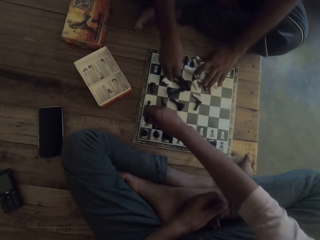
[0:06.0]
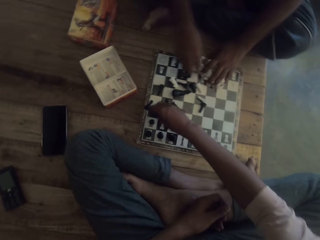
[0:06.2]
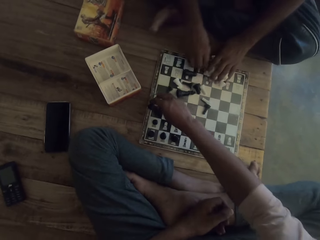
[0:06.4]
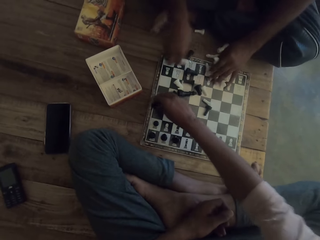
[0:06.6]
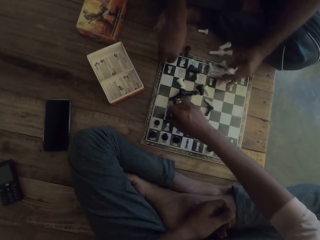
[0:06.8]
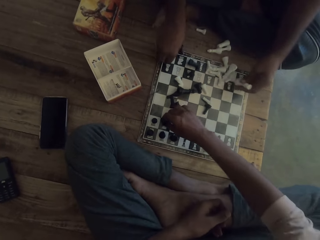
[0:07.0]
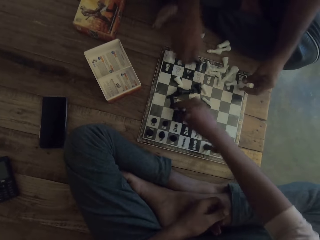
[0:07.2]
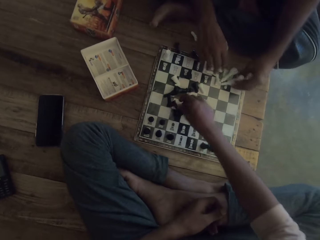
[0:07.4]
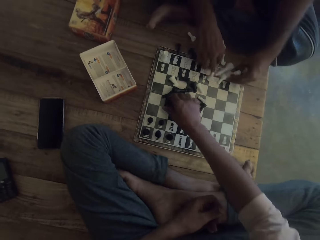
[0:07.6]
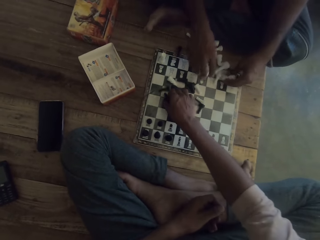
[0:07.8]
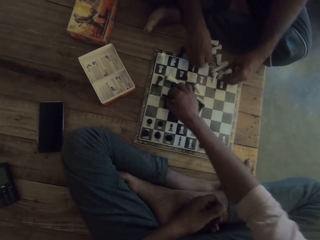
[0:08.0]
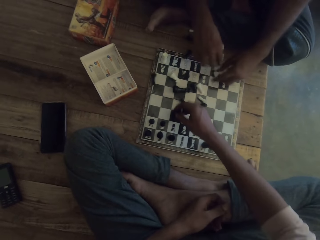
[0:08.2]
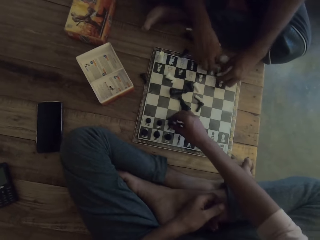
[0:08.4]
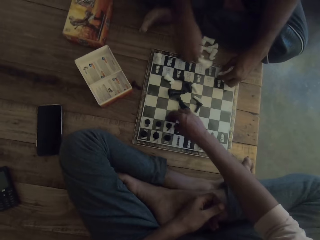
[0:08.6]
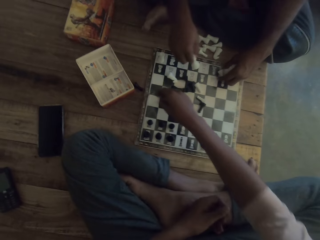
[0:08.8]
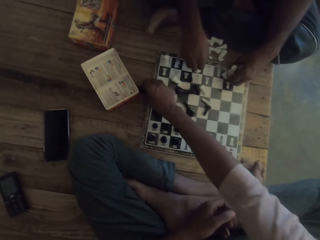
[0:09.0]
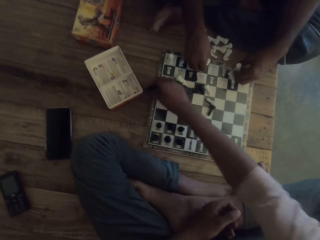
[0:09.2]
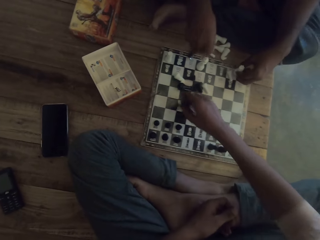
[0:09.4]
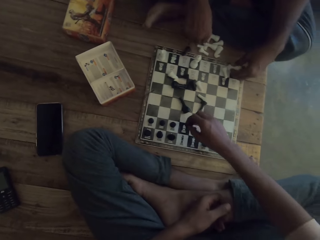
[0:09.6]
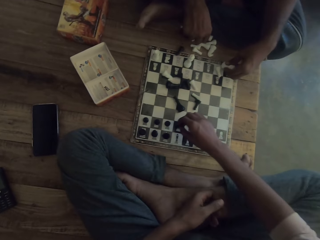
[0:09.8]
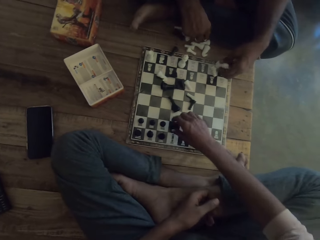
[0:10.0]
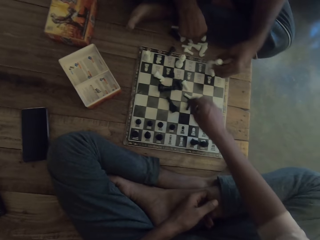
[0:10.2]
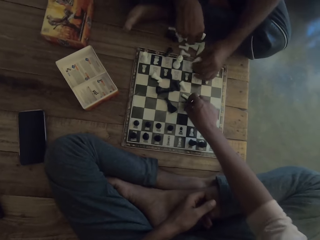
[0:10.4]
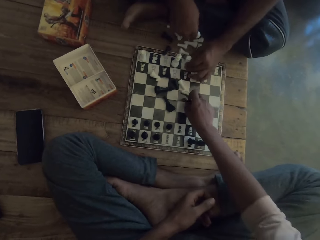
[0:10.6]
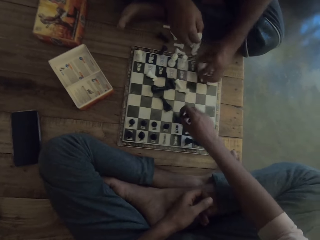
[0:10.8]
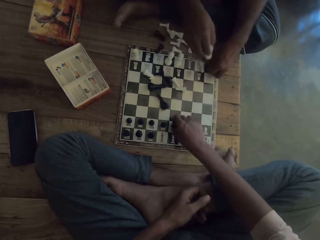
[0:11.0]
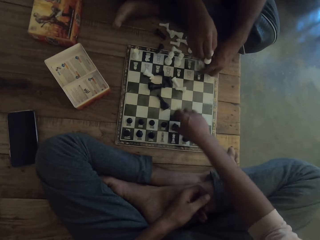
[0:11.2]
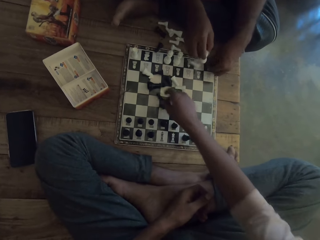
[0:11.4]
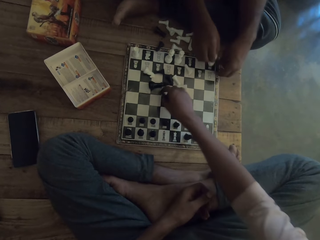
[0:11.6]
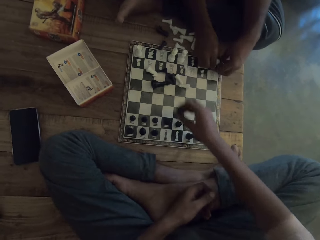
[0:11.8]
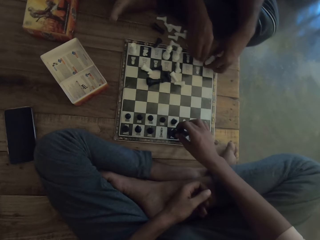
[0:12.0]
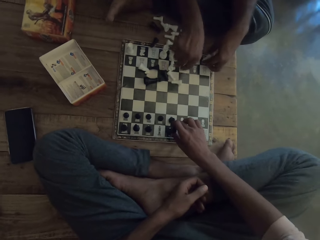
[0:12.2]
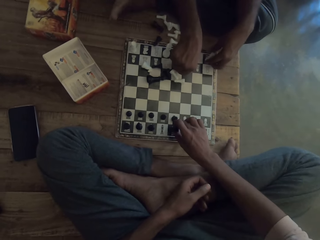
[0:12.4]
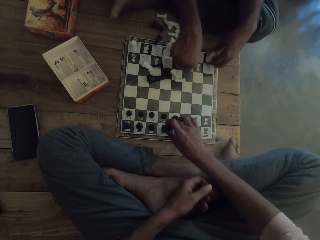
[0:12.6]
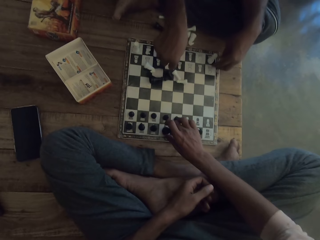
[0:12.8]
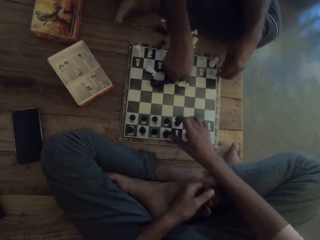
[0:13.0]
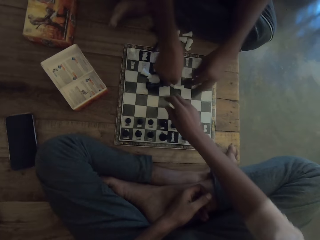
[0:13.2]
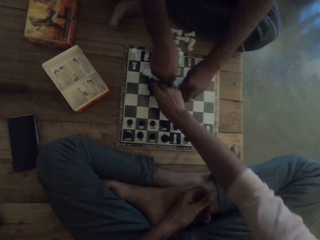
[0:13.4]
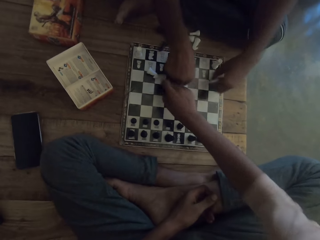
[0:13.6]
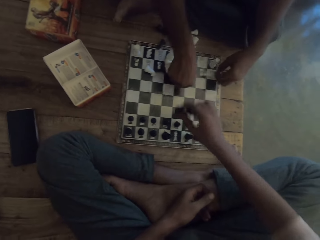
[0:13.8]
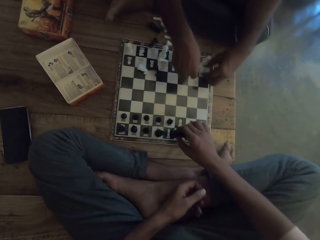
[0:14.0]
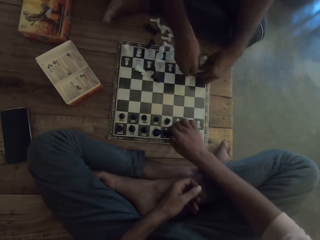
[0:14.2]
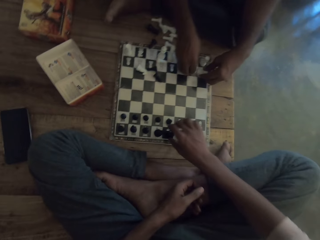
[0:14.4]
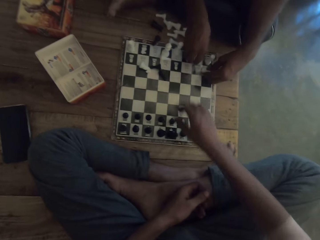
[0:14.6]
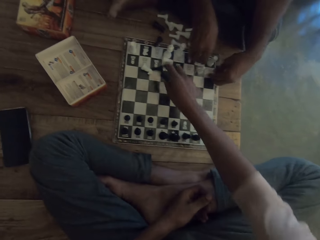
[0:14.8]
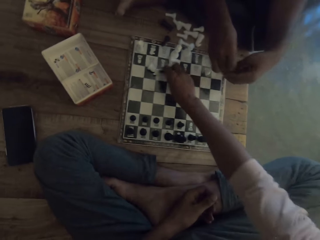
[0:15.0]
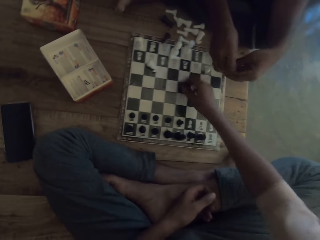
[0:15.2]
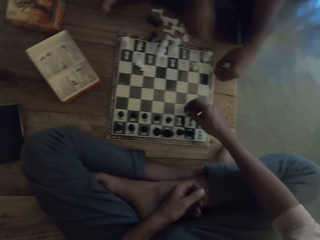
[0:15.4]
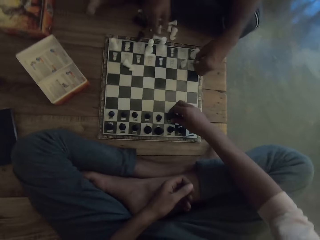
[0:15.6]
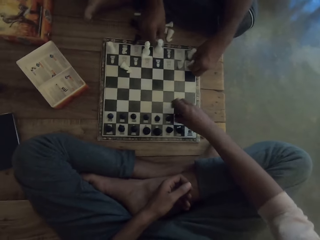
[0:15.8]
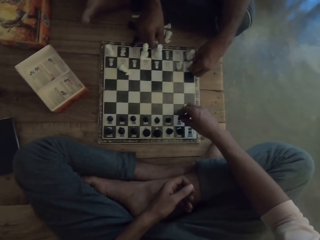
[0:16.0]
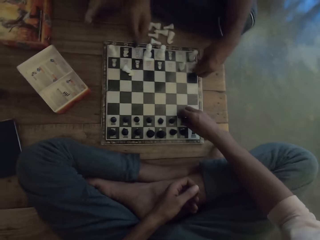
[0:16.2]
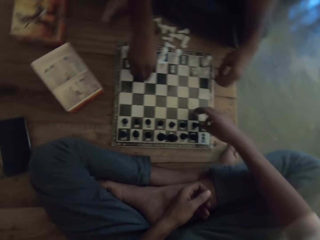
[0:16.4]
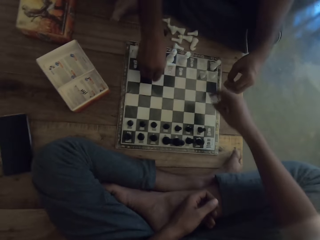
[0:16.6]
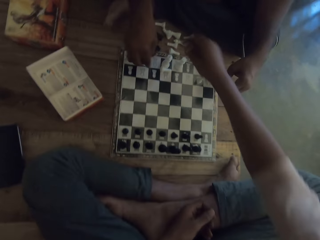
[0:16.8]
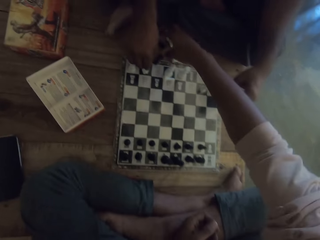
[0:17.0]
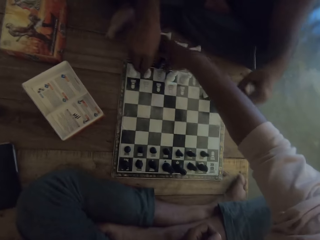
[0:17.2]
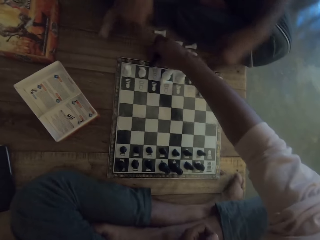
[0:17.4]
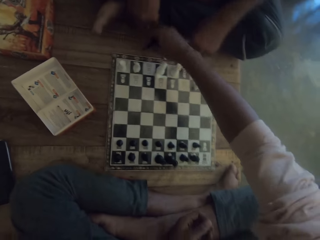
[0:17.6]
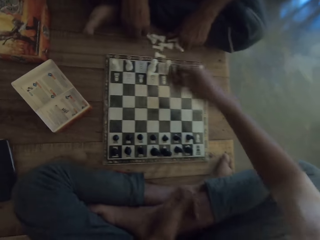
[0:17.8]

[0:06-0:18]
A man places his hands on the chessboard. The man arranges chess pieces. The camera wearer picks up a piece of the chessboard and places the piece on the chessboard. The man scatters the pieces on the chessboard. The camera wearer picks up a piece of the chessboard and places the piece on the chessboard. The man places the piece on the chessboard. The camera wearer arranges the pieces on the chessboard. The man arranges the pieces on the chessboard. The man talks to the camera wearer. The camera wearer talks with the man. He arranges the pieces on the chessboard. The man arranges the pieces on the chessboard. The camera wearer moves his hand forward and picks up a piece of the chessboard.

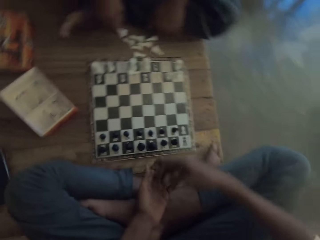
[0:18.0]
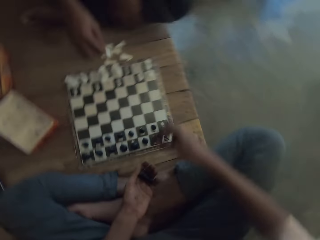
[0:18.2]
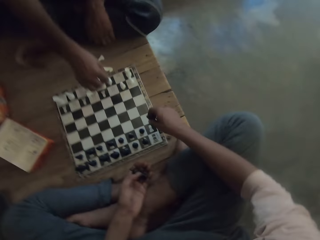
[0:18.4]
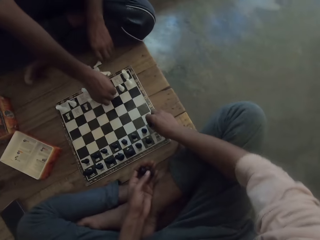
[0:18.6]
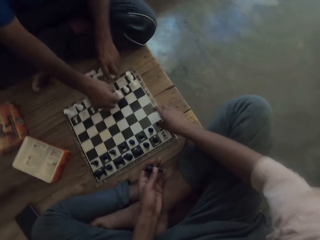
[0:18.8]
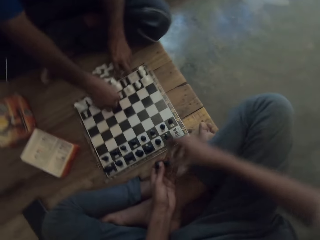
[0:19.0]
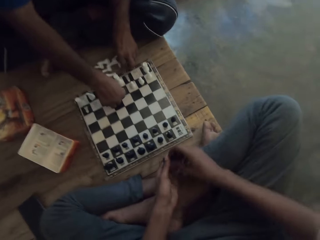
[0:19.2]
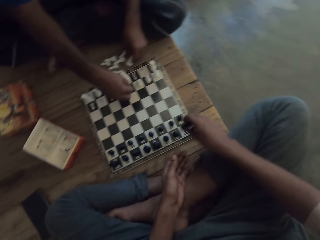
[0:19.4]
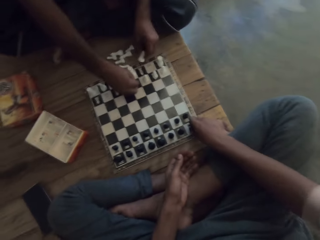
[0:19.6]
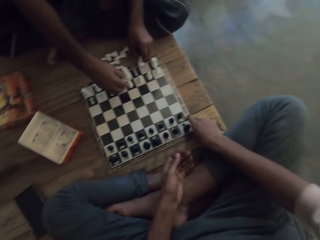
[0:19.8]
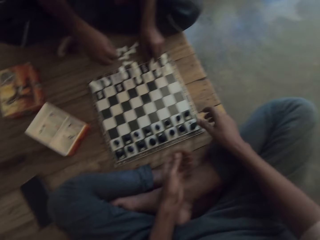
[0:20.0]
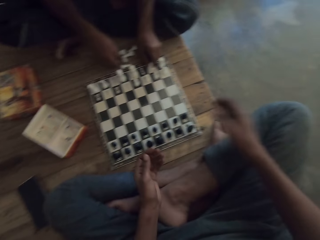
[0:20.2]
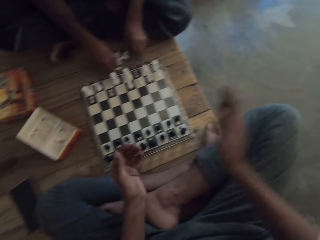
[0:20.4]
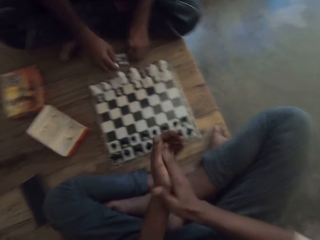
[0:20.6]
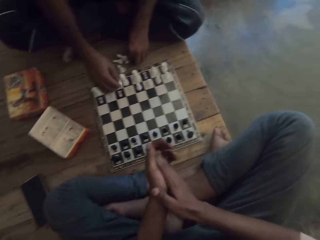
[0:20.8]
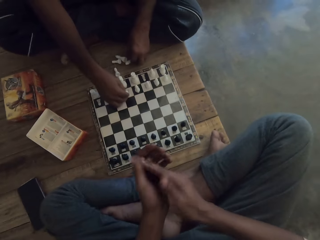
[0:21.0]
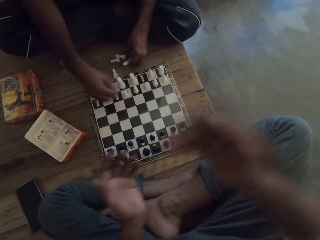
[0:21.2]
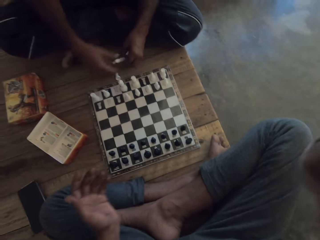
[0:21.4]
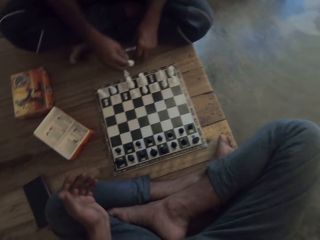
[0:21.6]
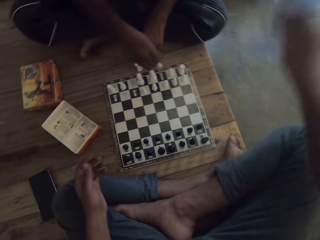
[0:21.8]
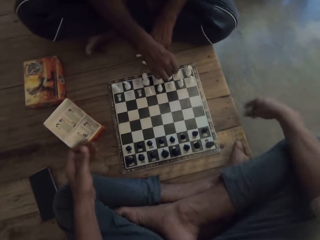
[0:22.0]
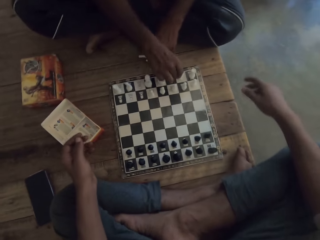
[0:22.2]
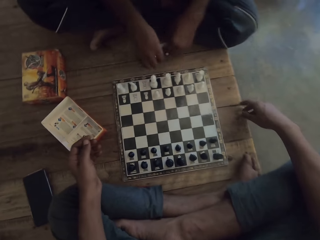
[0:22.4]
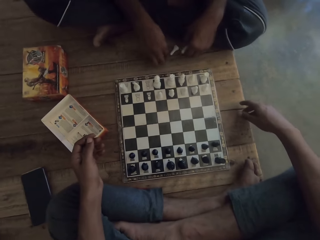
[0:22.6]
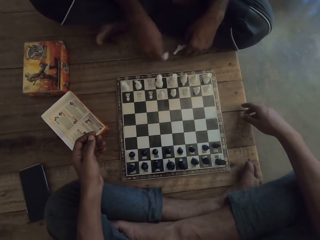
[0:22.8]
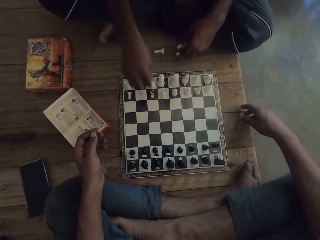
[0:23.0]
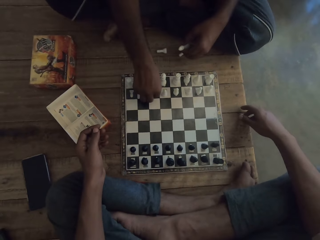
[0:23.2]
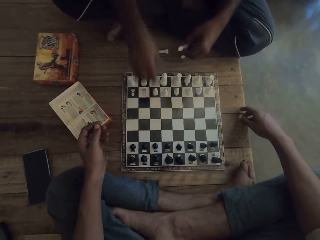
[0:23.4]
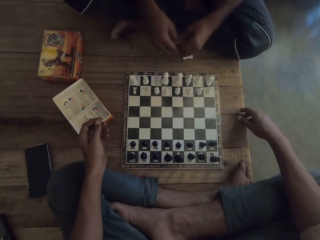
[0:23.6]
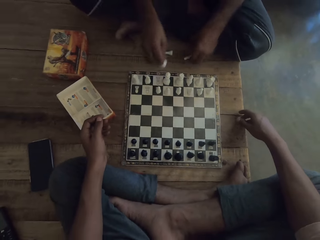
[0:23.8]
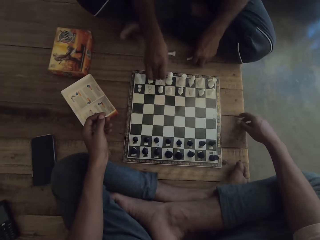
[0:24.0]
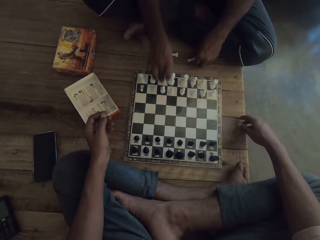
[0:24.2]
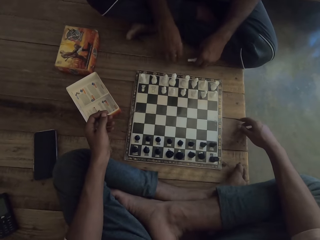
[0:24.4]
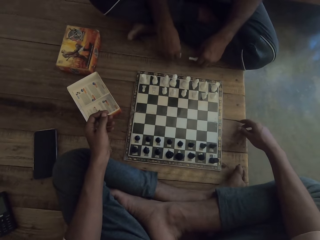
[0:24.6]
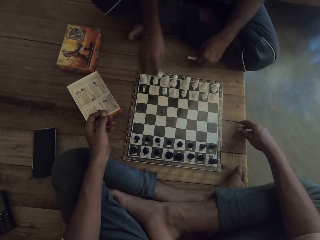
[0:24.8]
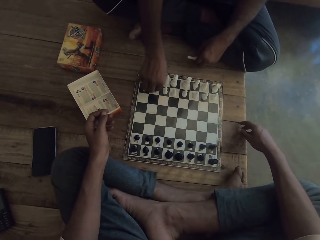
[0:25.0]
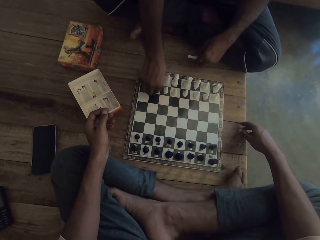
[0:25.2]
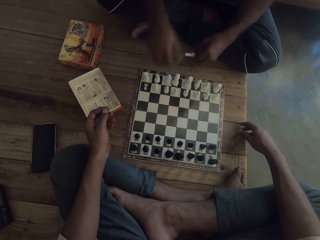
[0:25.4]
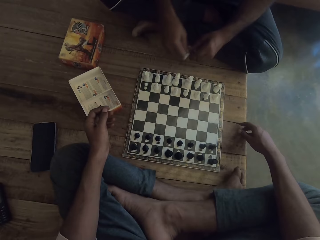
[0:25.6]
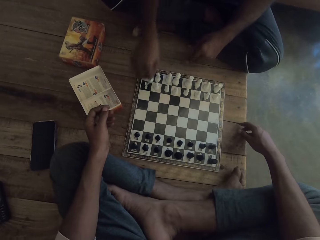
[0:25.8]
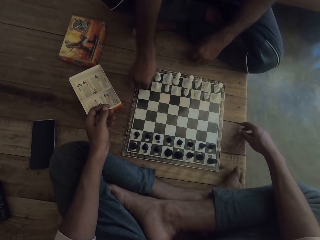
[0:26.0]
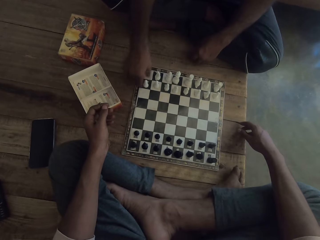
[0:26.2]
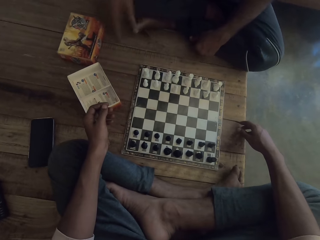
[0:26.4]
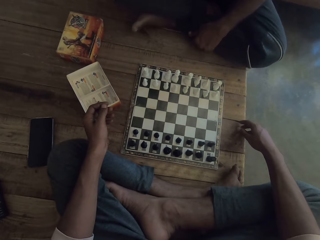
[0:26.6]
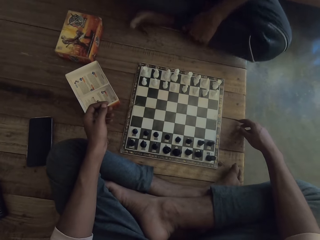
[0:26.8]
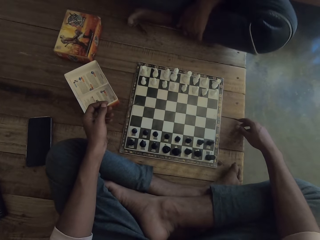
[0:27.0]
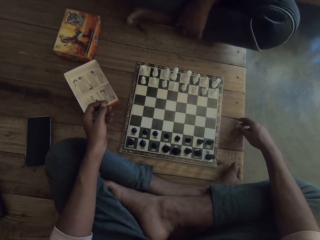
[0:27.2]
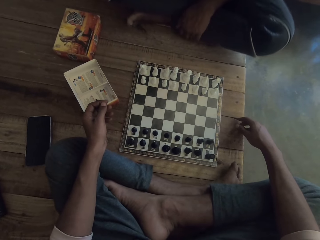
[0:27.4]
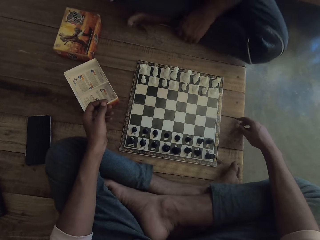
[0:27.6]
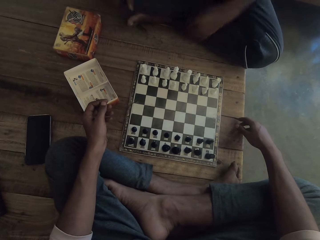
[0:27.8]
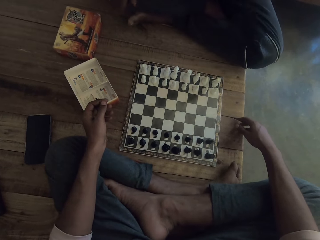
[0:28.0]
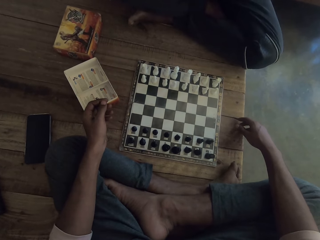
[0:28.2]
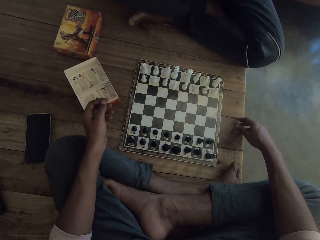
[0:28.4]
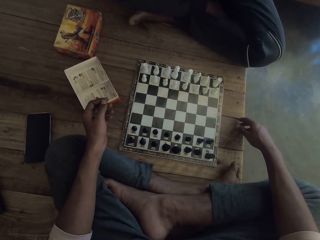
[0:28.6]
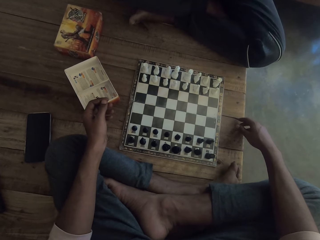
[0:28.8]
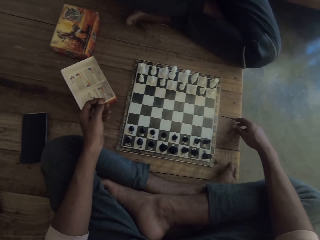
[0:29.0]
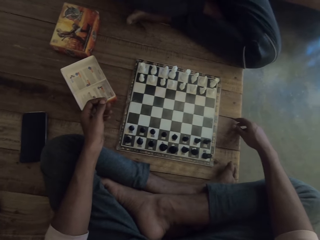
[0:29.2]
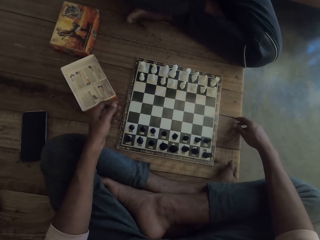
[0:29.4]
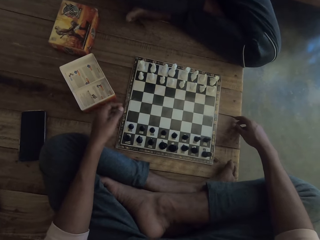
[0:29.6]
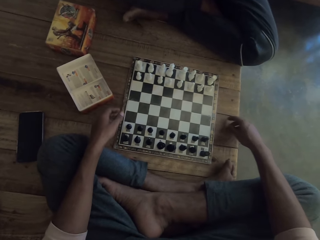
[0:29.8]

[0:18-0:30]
The camera wearer places the piece on his other hand and places the piece on the chessboard. He arranges the pieces on the chessboard. A man arranges the pieces on the chessboard. The camera wearer claps his hands. He raises his hand and lowers his hand. The man arranges the pieces on the chessboard. The man talks to the camera wearer. The camera wearer arranges the pieces on the chessboard. The man talks to the camera wearer.
